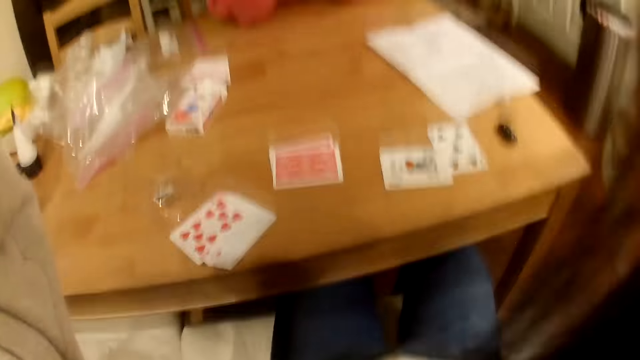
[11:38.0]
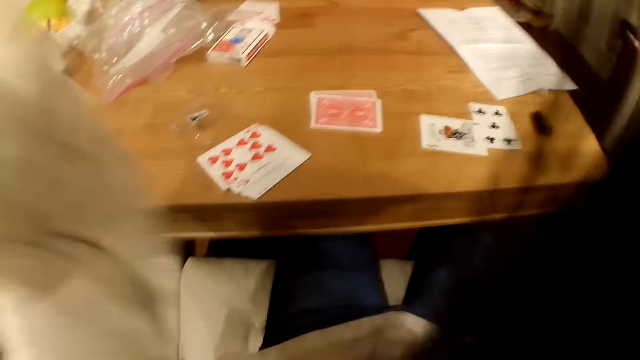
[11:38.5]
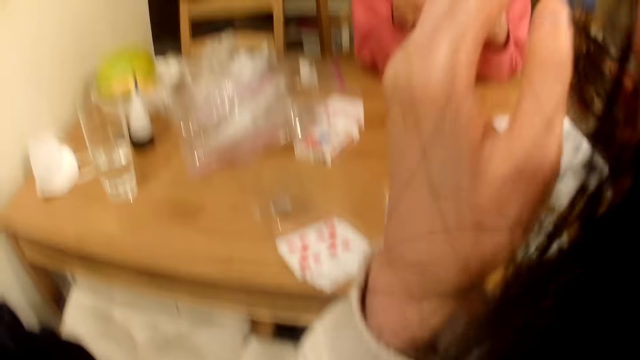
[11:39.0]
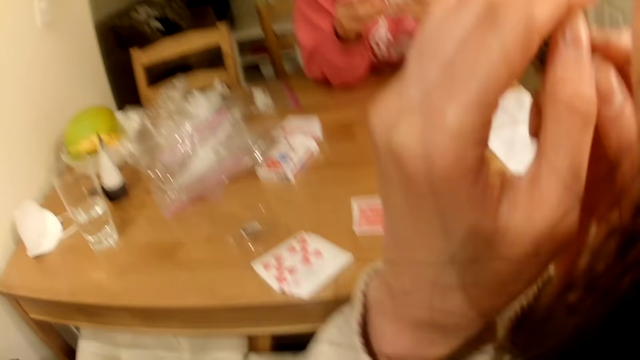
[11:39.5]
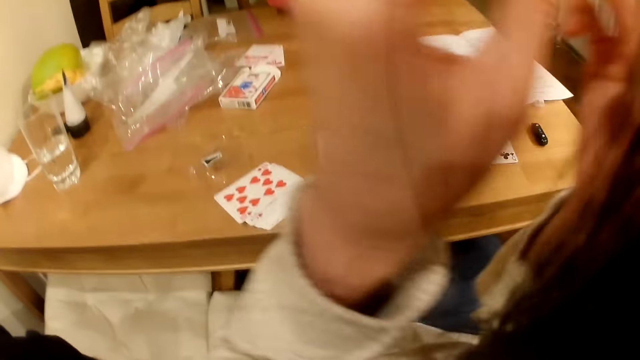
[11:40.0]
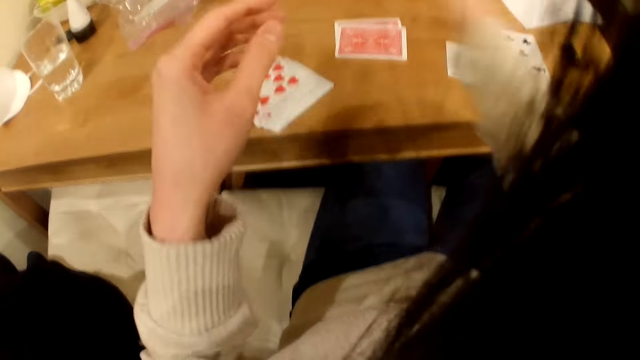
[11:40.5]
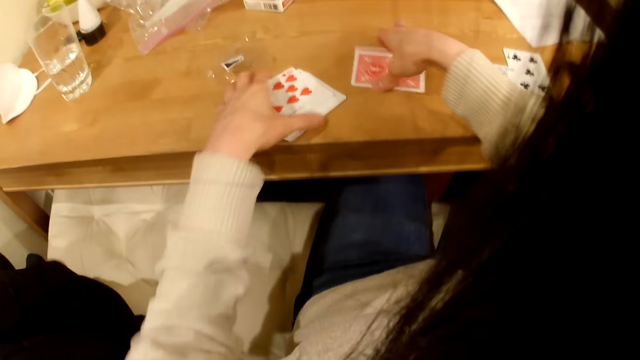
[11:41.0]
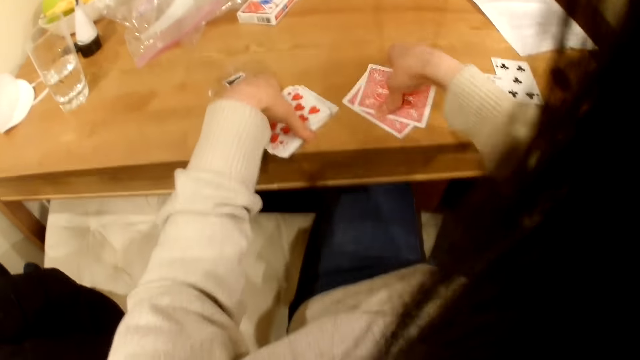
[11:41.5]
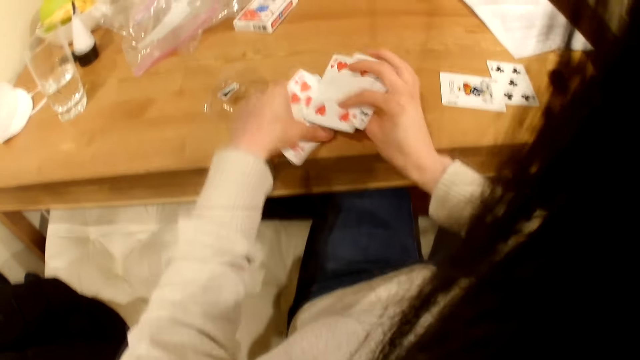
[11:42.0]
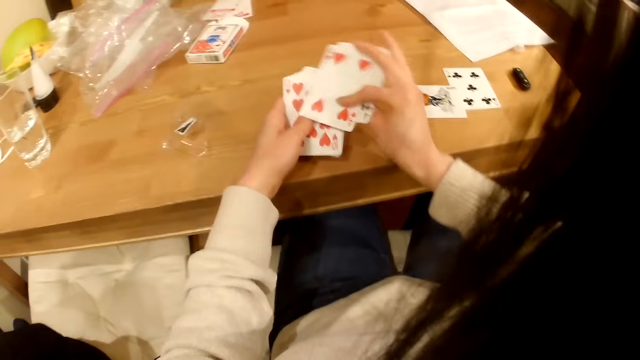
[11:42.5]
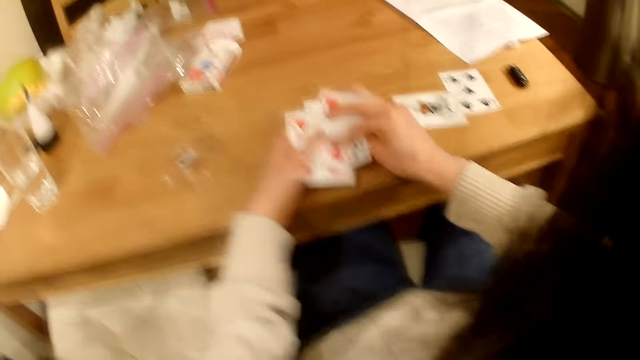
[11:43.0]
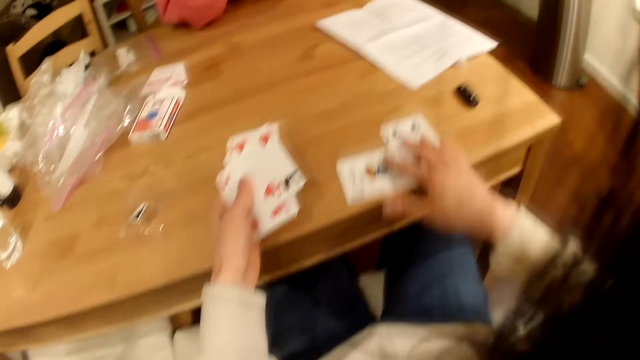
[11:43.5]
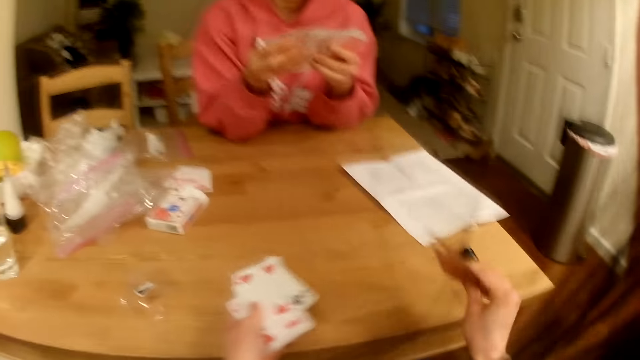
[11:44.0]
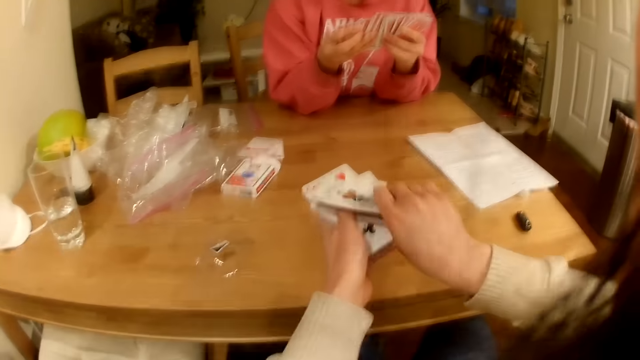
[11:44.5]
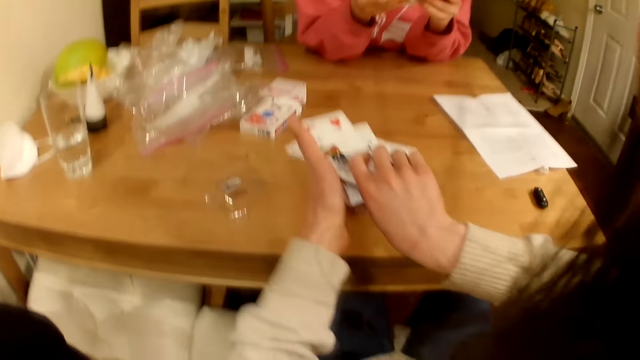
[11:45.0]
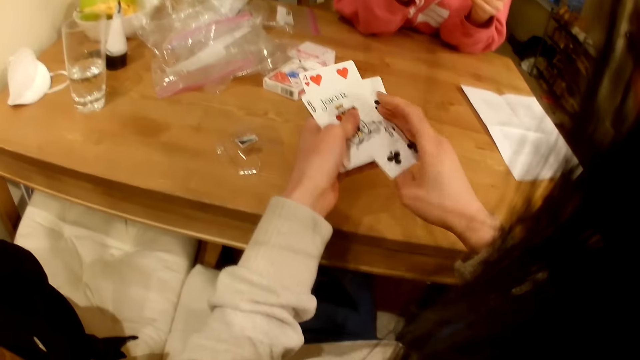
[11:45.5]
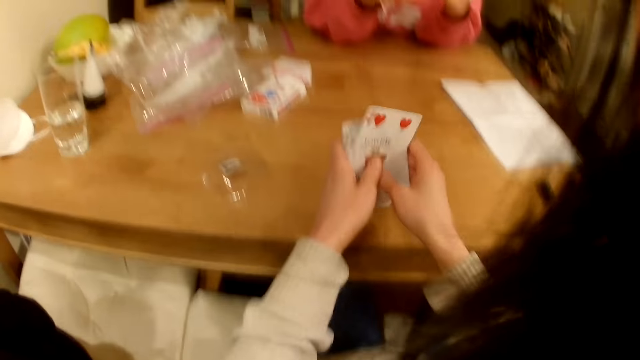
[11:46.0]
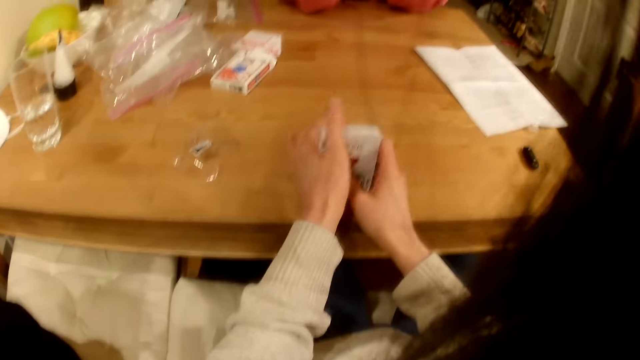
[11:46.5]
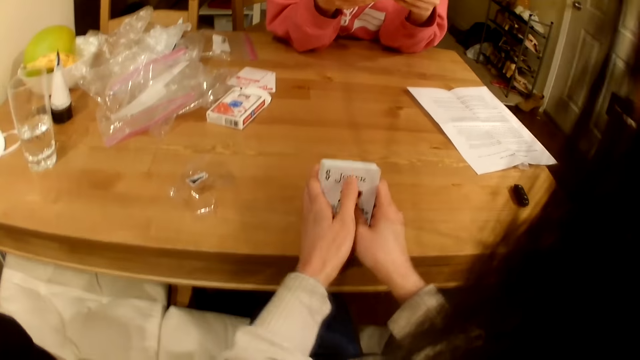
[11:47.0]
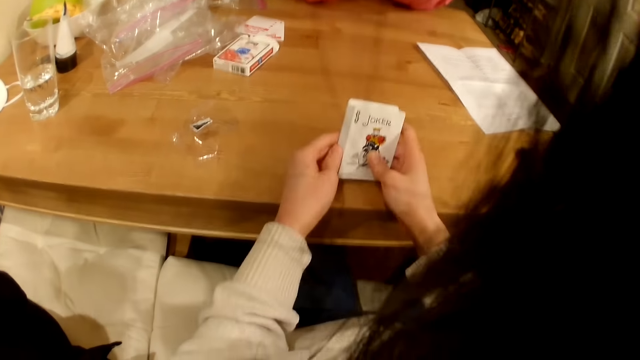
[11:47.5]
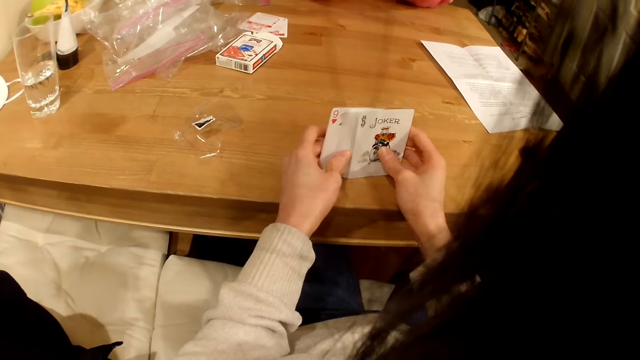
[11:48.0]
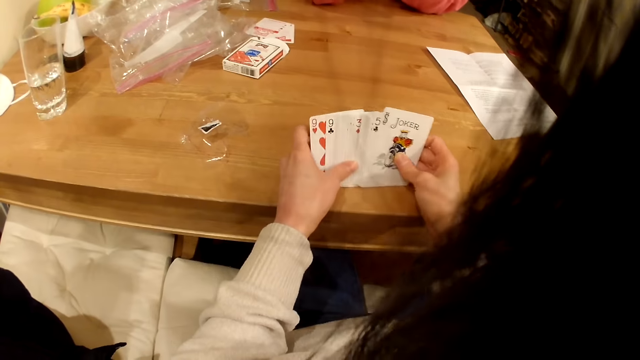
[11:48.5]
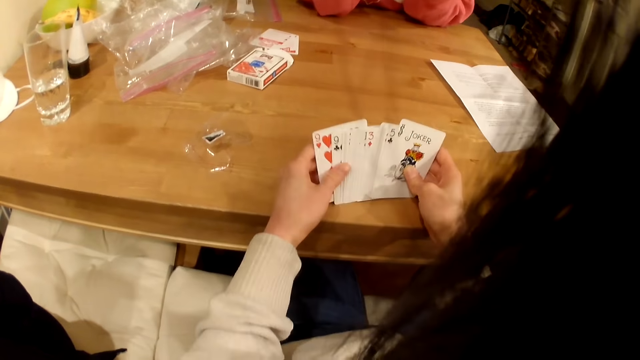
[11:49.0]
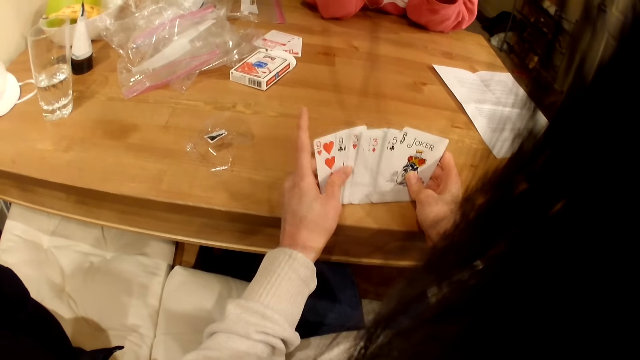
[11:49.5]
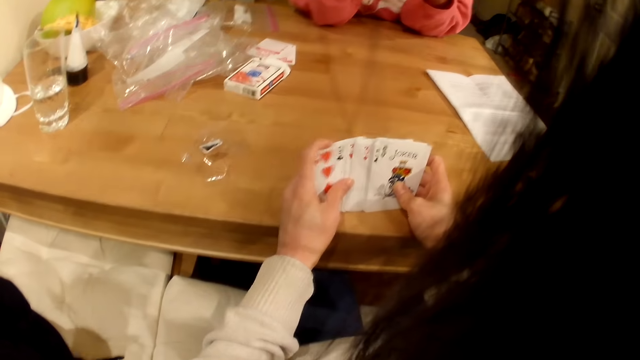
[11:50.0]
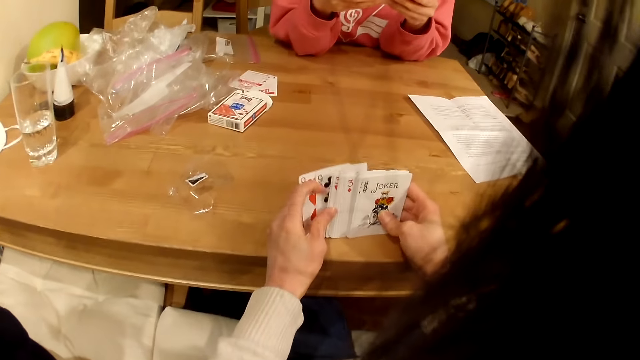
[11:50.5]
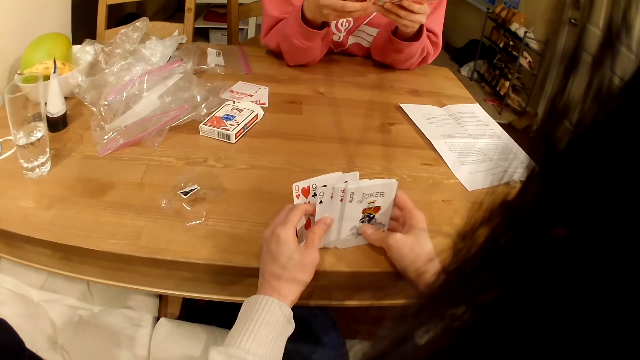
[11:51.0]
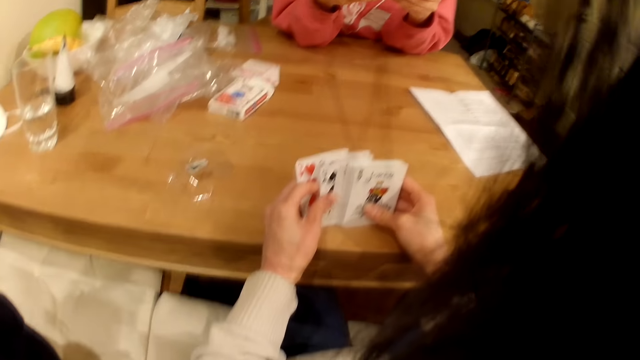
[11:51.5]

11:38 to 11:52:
The camera wearer picks up playing cards from the table. They shuffle the playing cards. A woman talks.

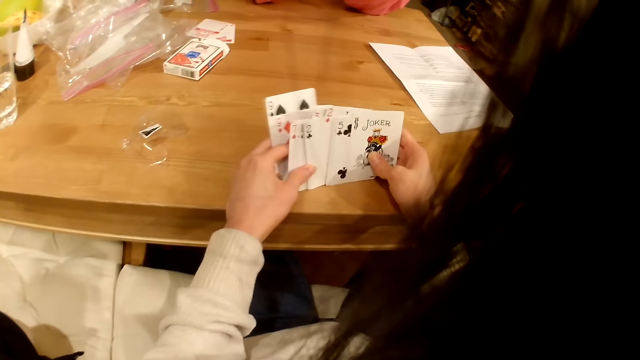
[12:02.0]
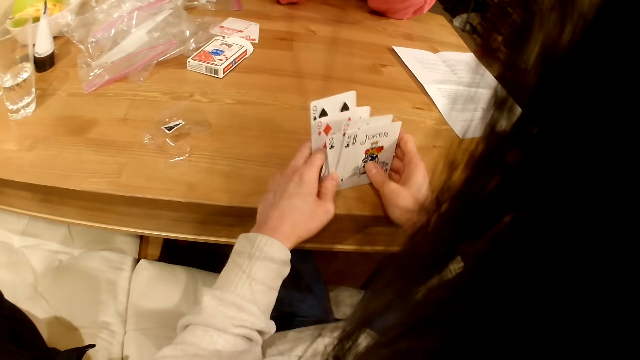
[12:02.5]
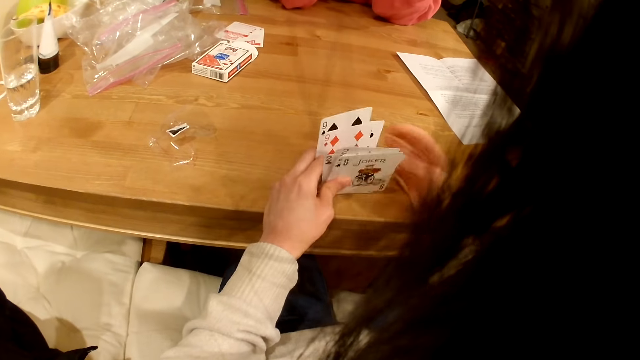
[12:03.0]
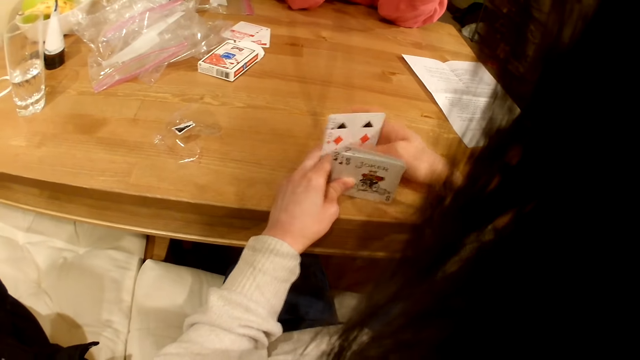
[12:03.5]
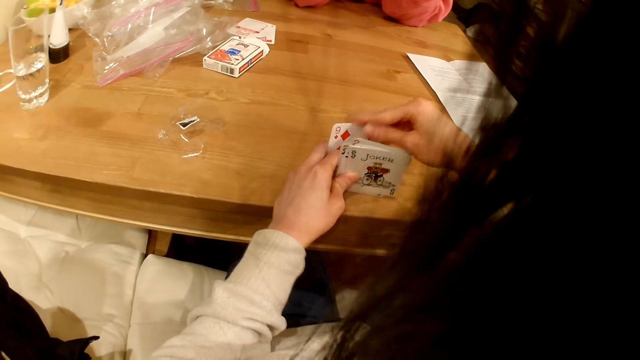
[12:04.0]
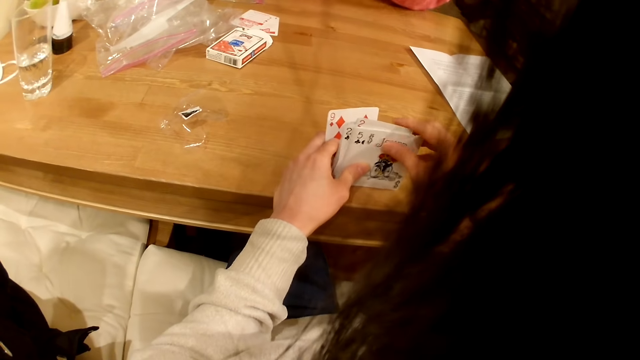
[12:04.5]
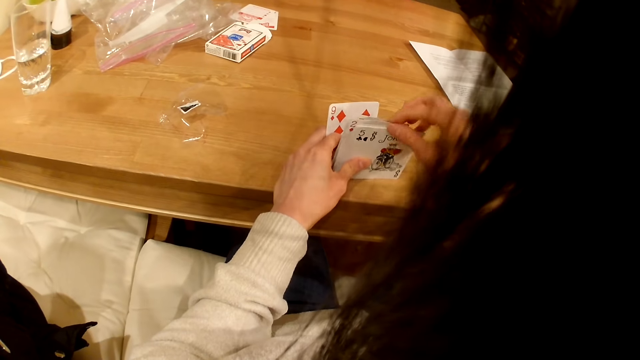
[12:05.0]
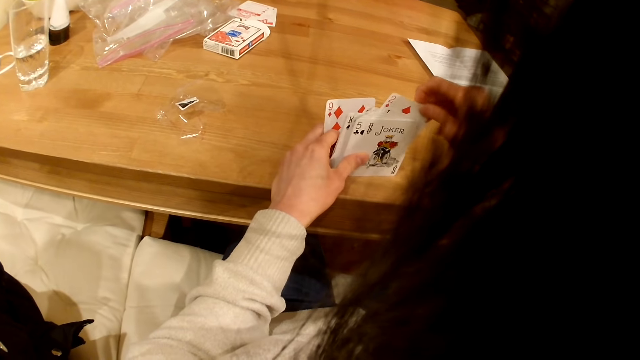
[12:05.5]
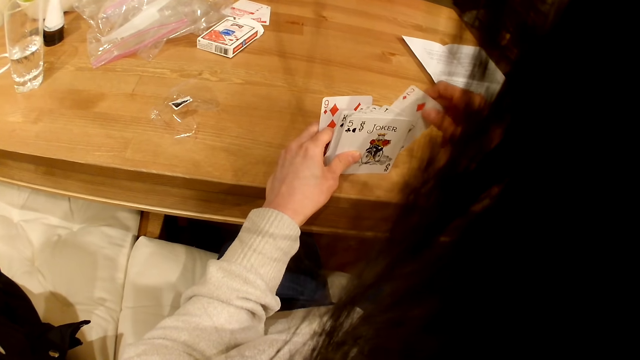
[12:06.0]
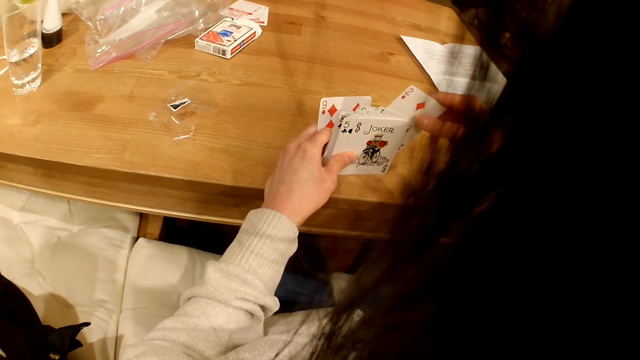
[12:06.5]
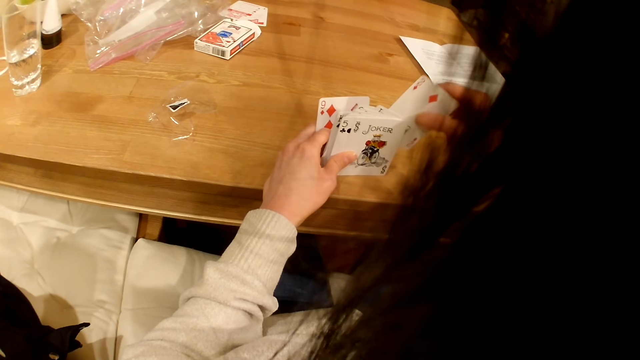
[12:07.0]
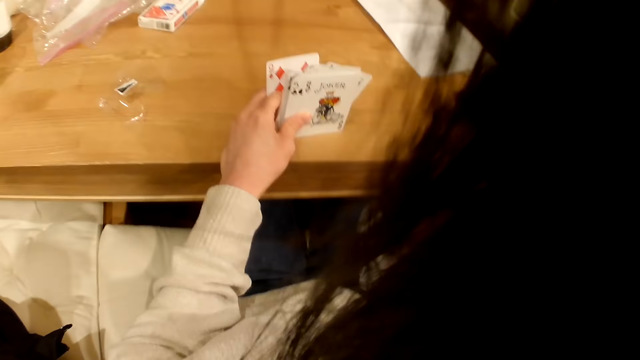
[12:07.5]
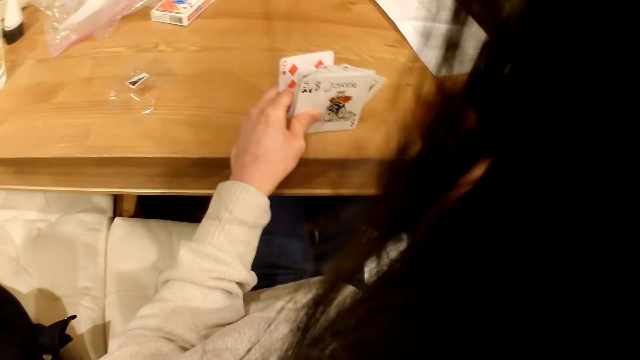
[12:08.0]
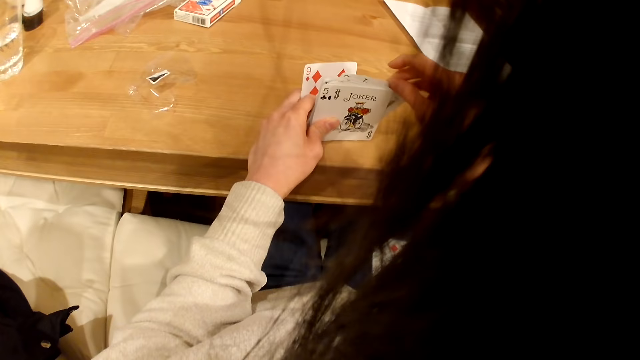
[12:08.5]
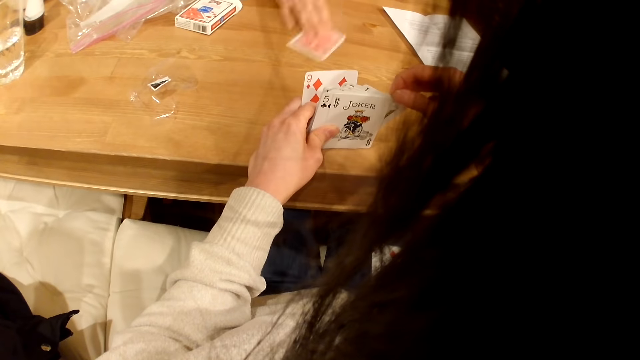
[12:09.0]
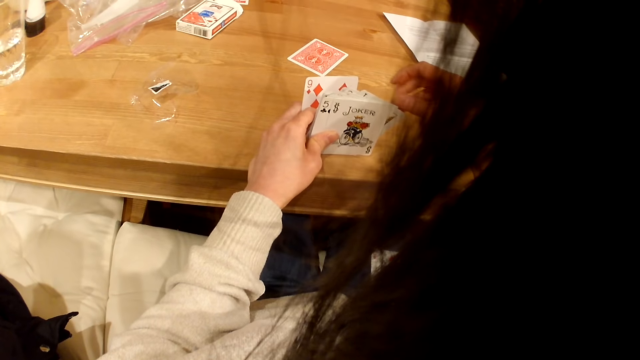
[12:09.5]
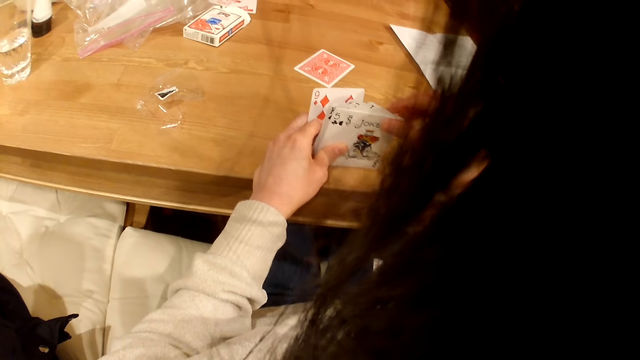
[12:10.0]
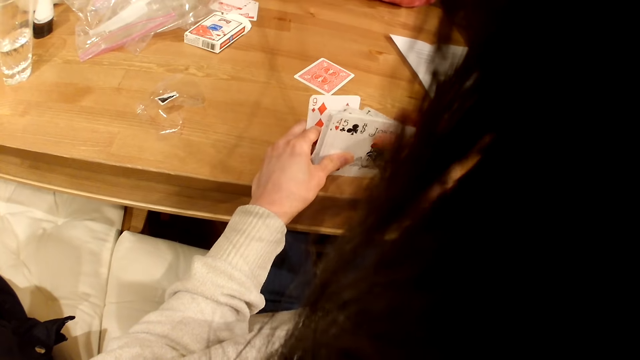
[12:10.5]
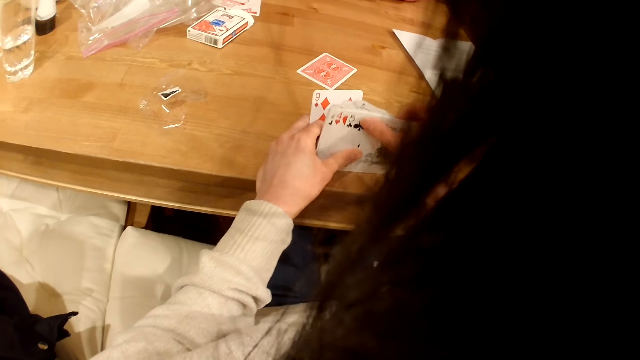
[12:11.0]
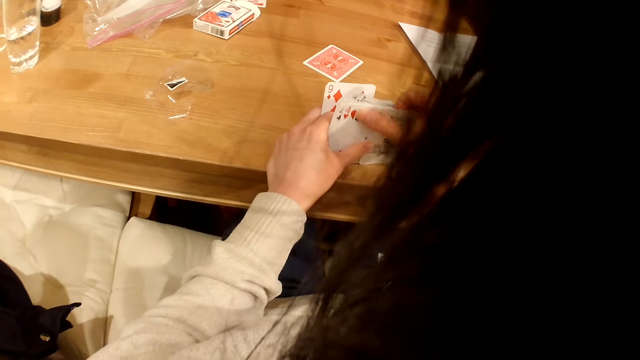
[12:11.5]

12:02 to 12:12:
A woman plays cards with the camera wearer. The camera wearer puts playing cards on the thighs. The woman puts a playing card on the table.
